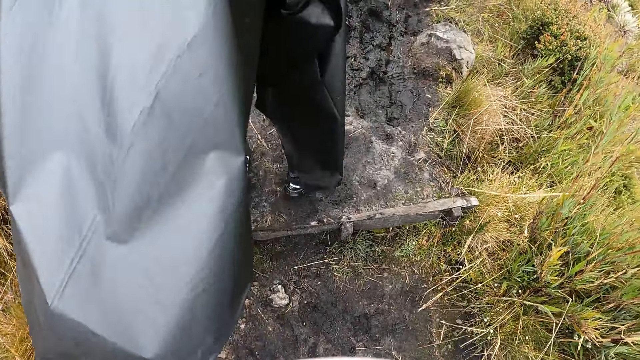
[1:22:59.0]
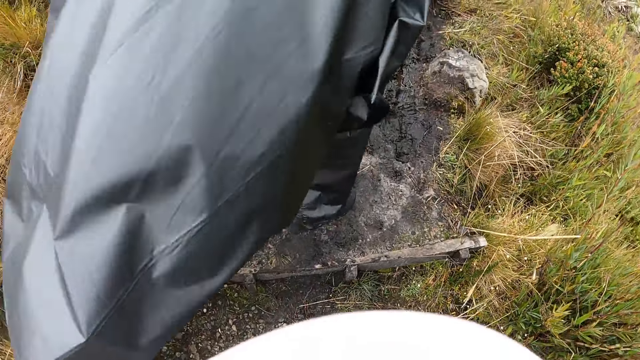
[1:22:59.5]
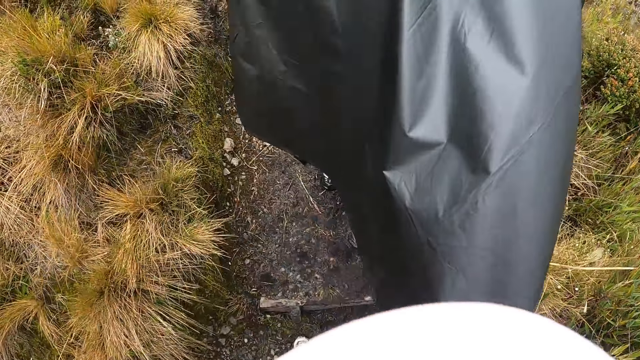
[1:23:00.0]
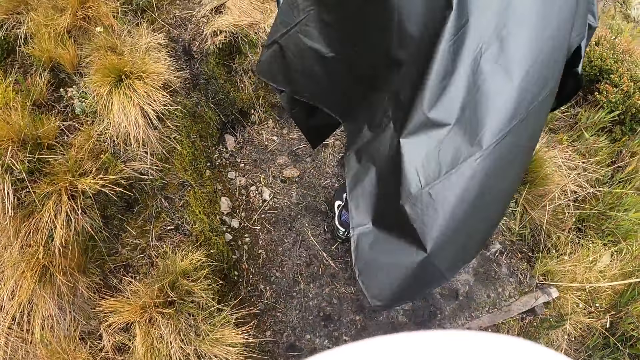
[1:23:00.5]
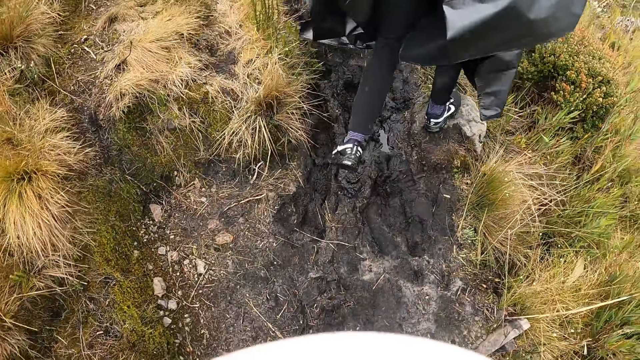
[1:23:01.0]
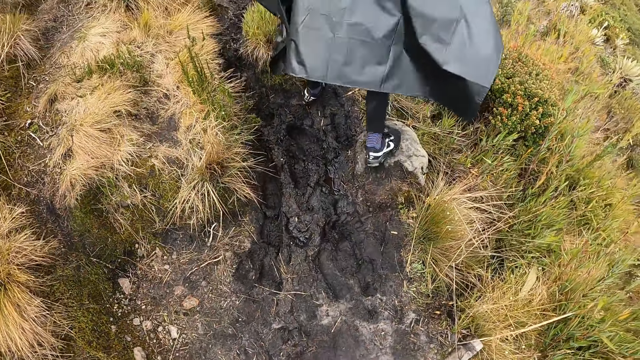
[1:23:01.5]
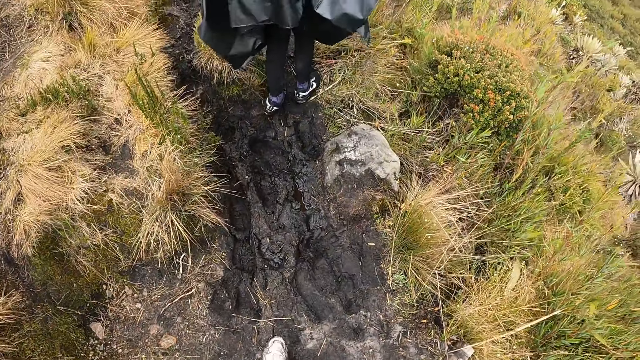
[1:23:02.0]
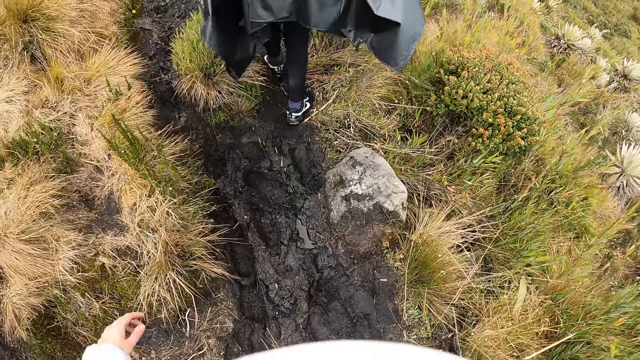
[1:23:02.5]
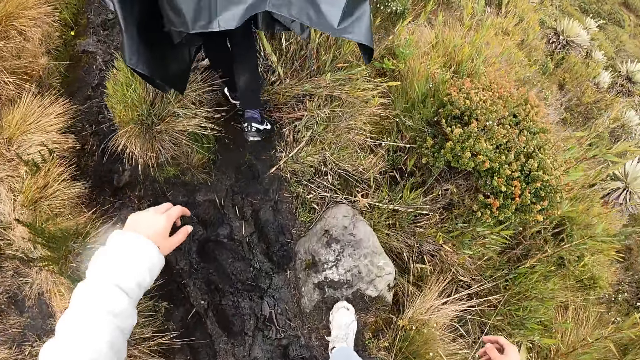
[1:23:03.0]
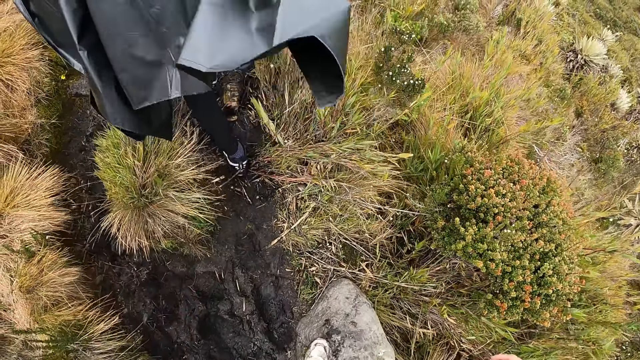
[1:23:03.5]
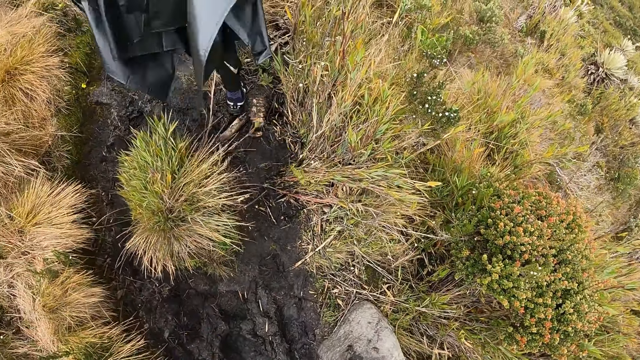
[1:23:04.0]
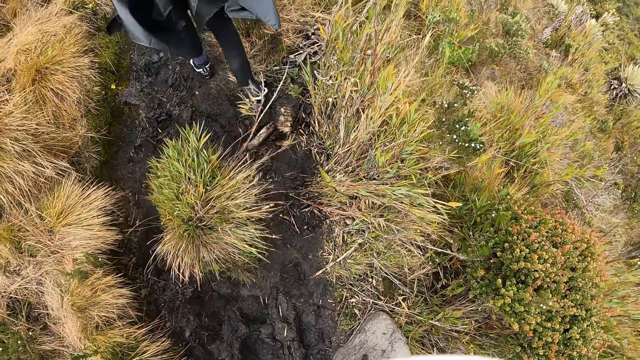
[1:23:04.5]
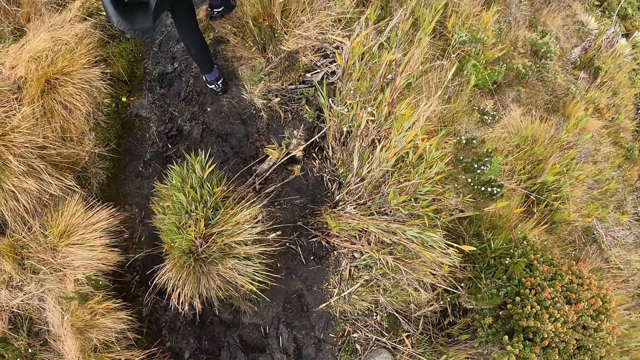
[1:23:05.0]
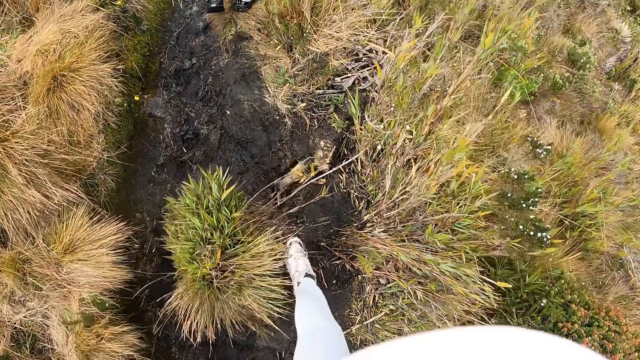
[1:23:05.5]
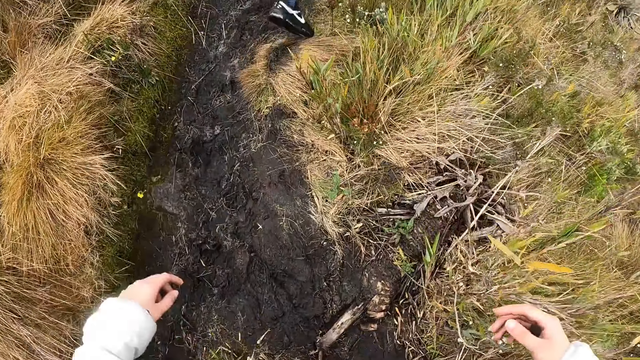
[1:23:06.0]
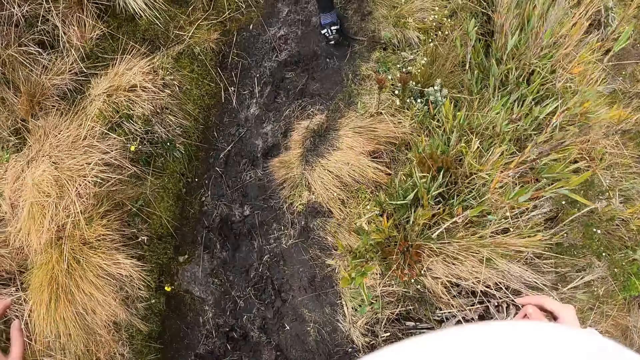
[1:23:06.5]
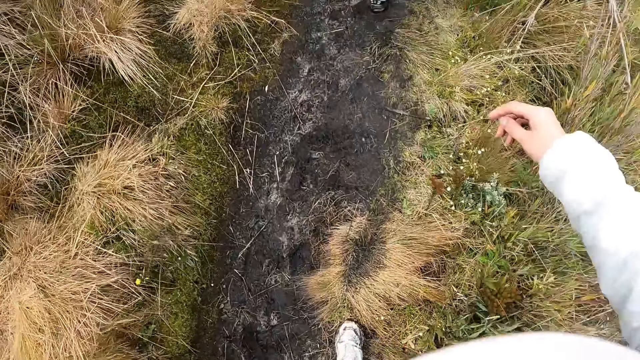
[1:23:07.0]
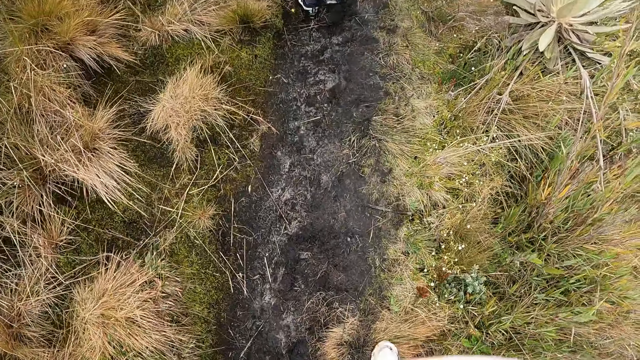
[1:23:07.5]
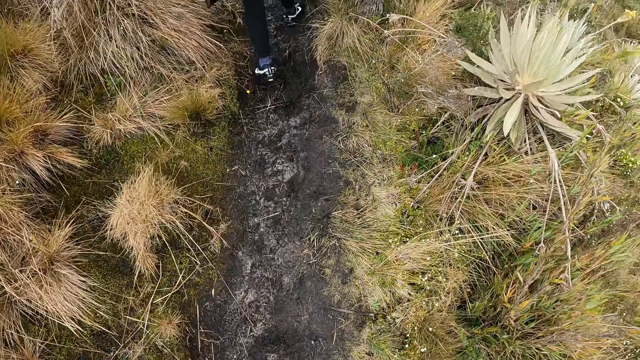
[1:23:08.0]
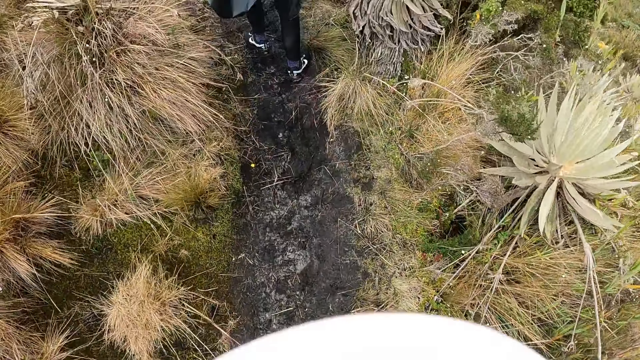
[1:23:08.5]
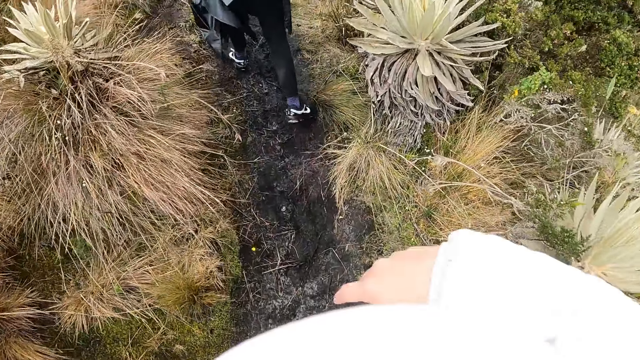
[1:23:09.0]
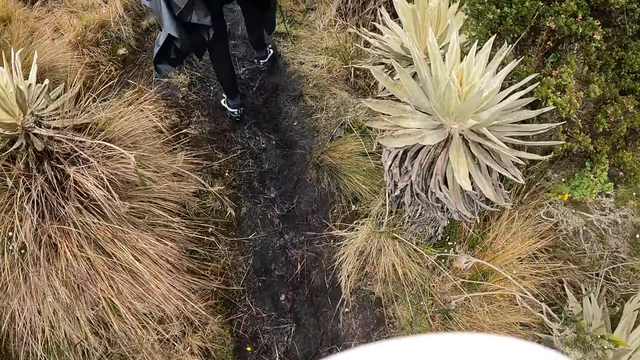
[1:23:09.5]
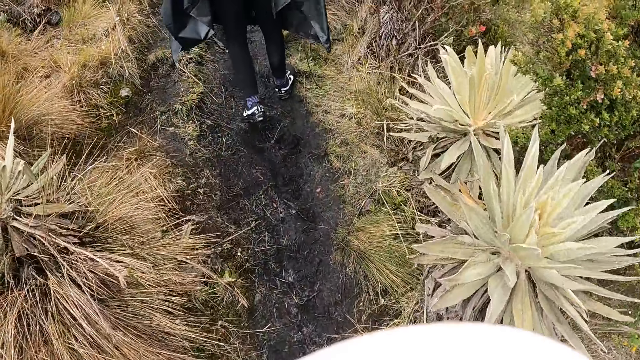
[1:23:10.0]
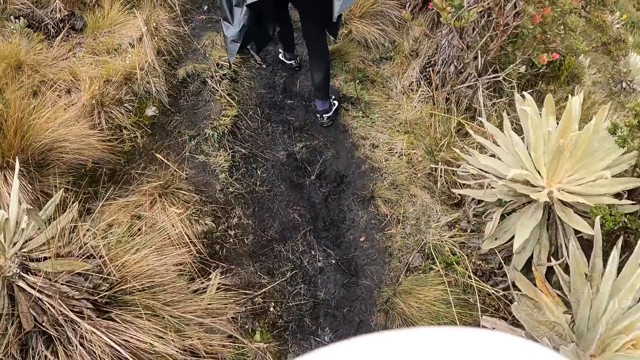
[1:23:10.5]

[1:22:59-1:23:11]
The man walks up the mountain. The camera wearer walks up the mountain. The man walks around. The camera wearer walks around.

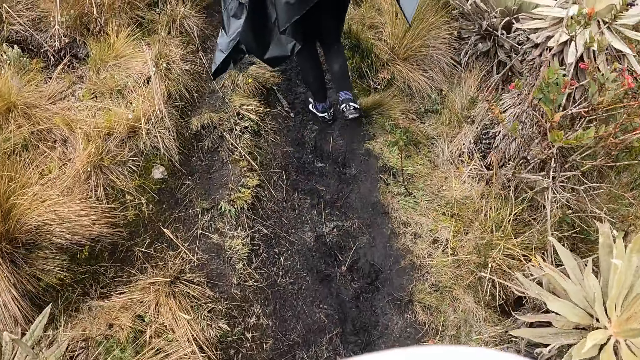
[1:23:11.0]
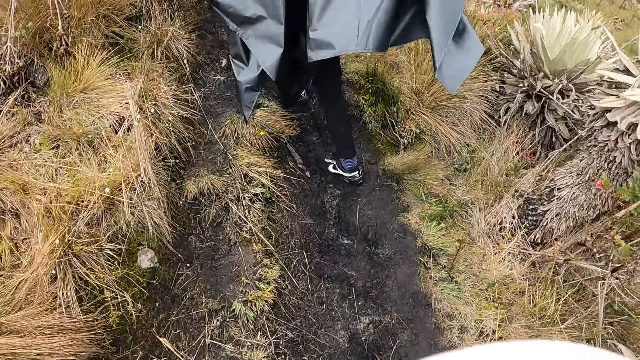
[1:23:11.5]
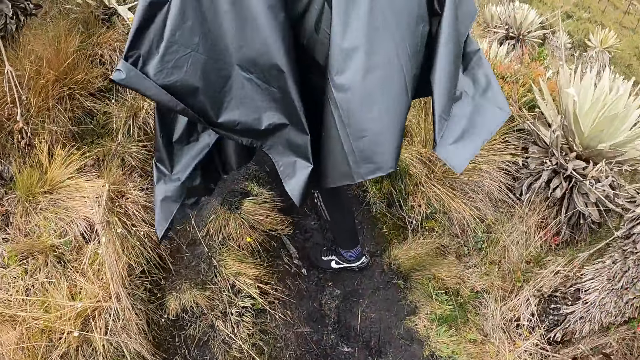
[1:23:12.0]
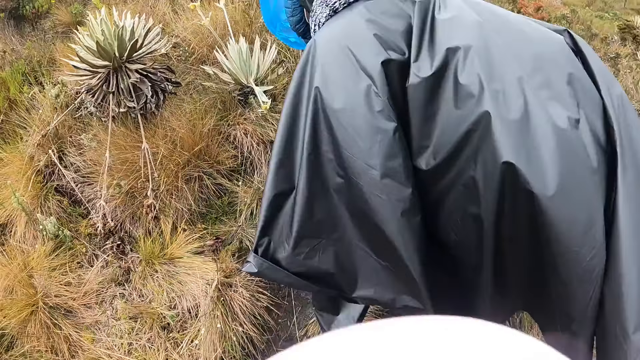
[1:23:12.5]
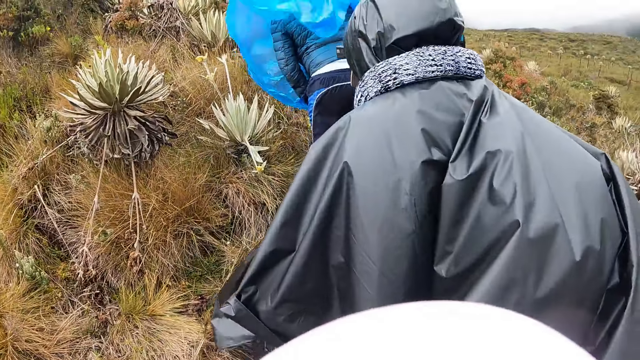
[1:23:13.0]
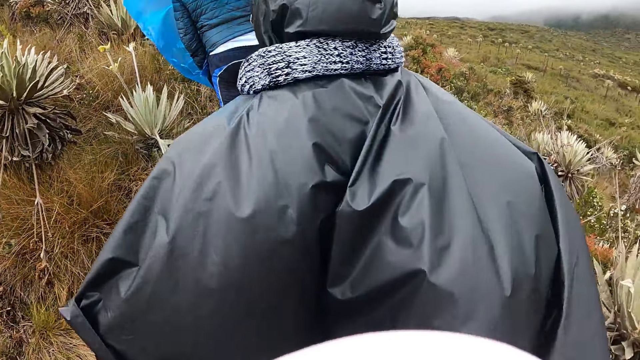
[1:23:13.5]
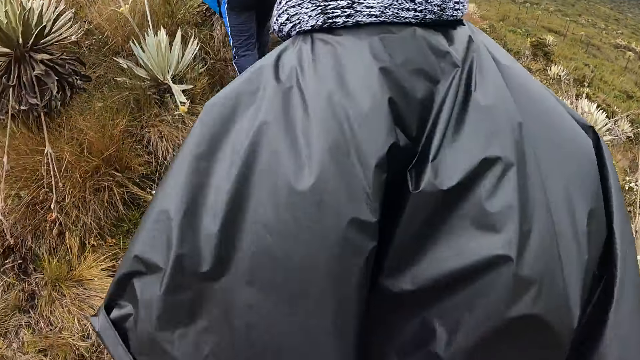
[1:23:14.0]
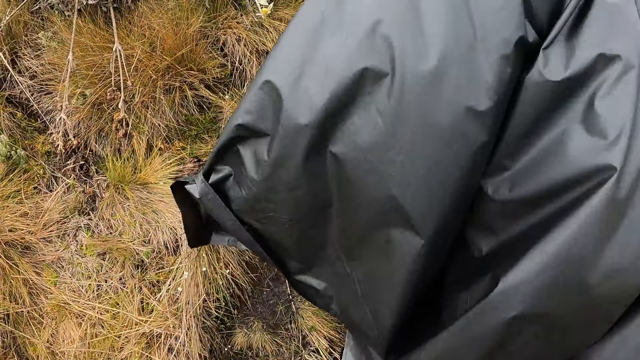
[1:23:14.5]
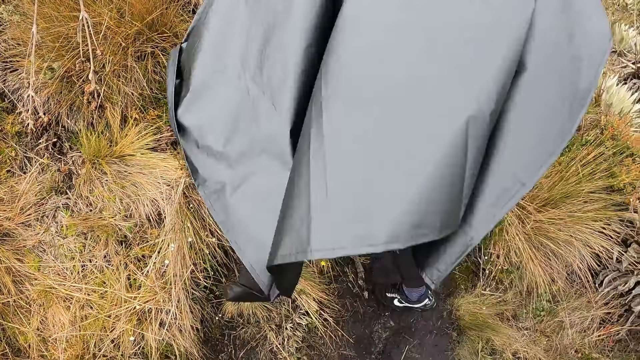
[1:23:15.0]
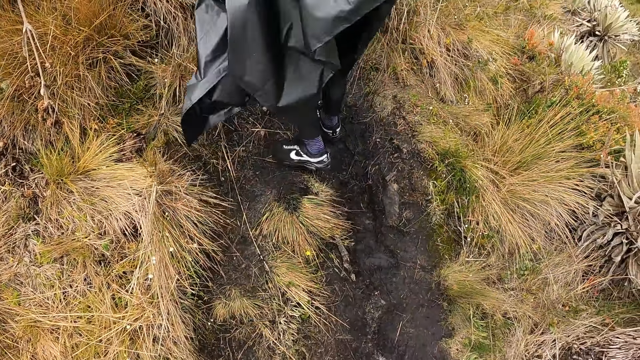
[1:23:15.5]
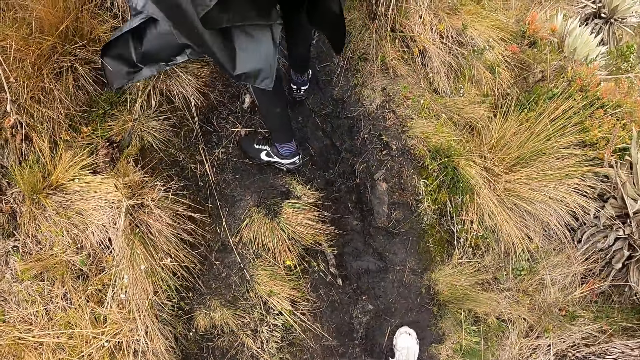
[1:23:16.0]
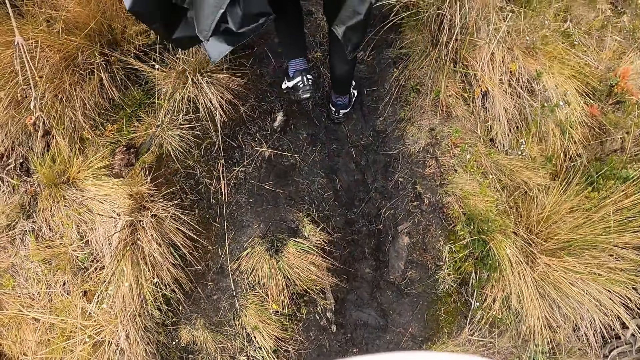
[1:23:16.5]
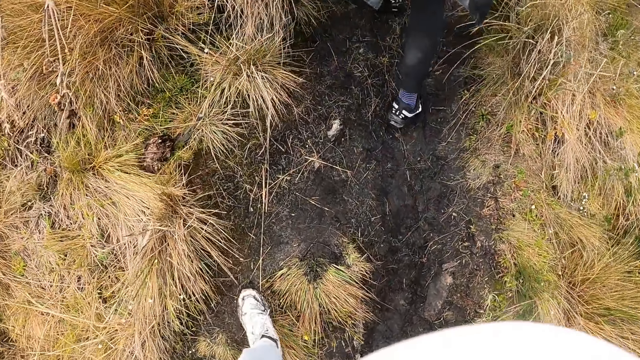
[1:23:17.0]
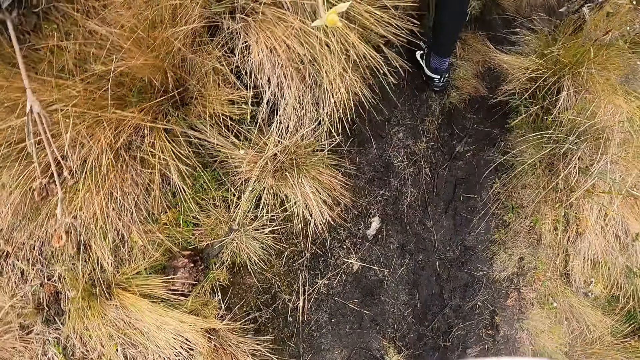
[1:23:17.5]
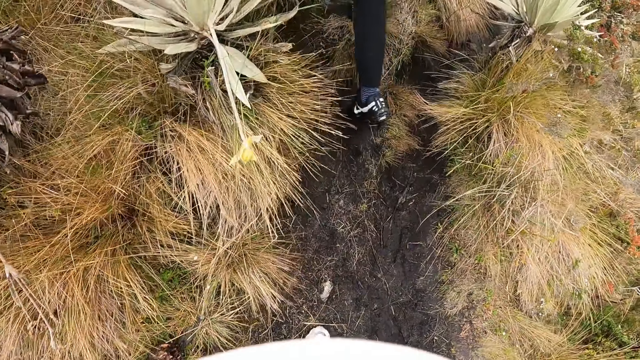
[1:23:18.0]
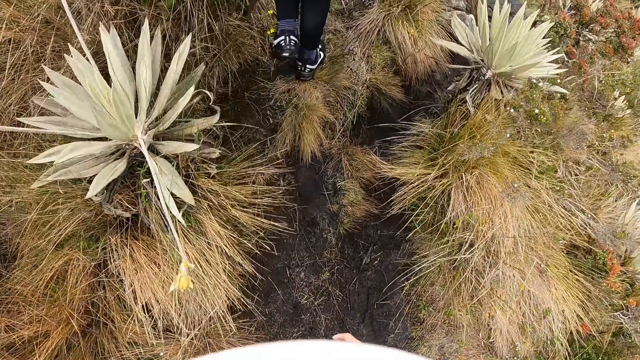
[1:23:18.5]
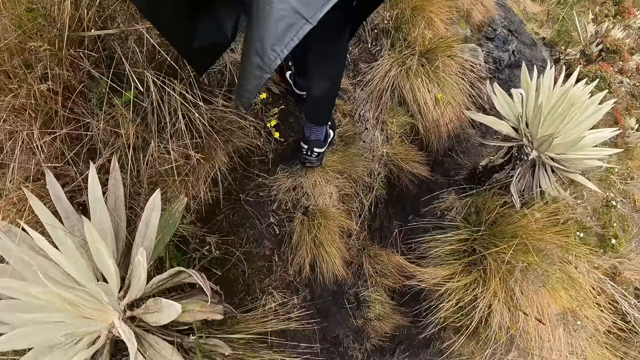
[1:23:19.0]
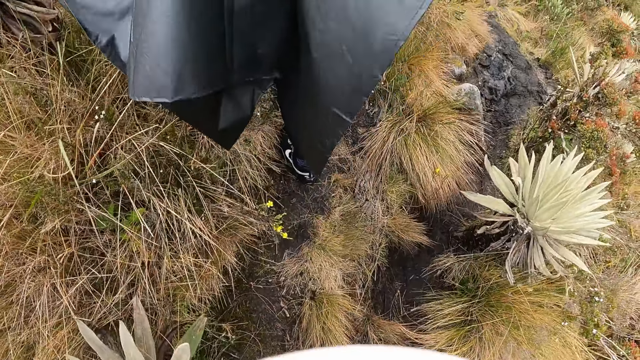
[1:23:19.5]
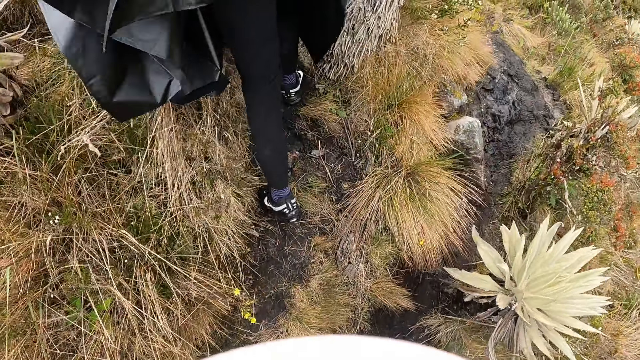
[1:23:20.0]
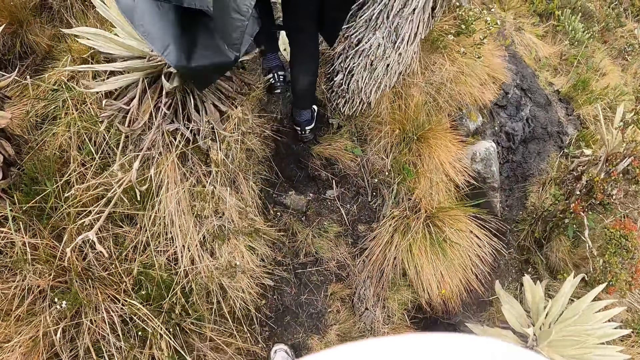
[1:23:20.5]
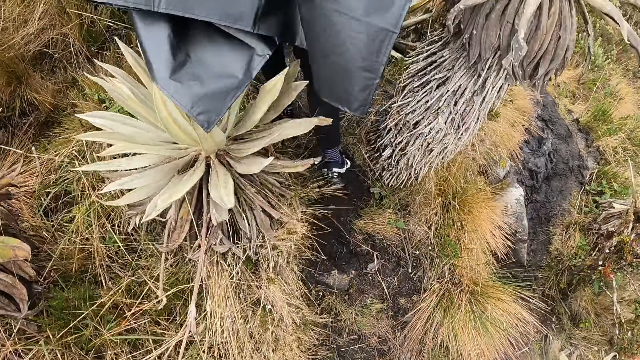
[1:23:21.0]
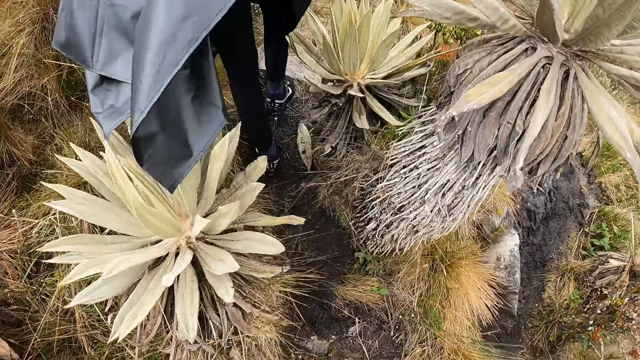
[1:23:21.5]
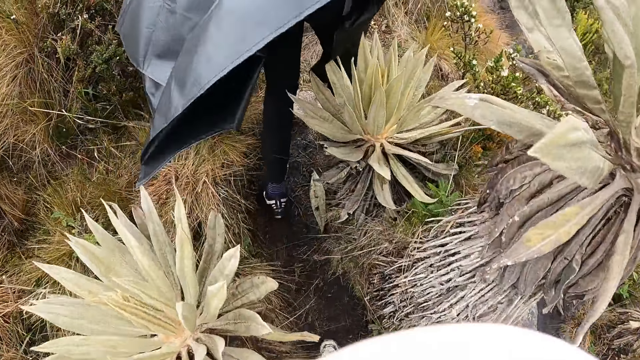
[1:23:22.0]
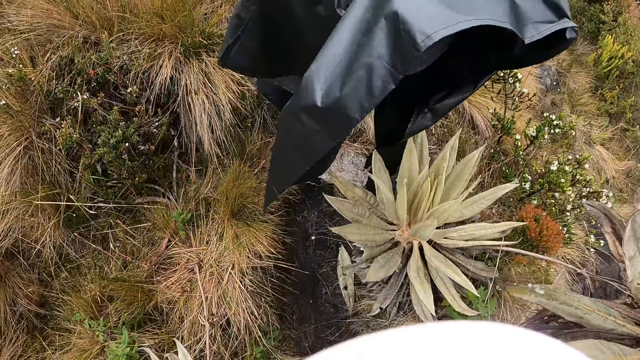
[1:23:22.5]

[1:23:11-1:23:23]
The camera wearer stops. A person walks around. The camera wearer walks around. The person walks around.
